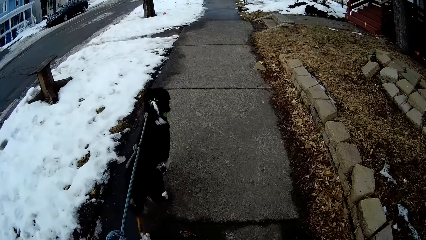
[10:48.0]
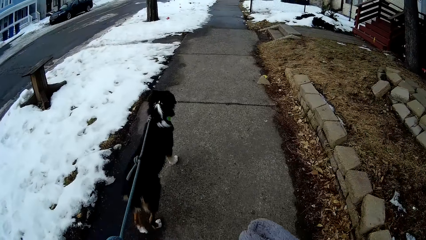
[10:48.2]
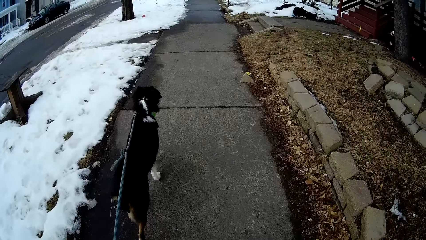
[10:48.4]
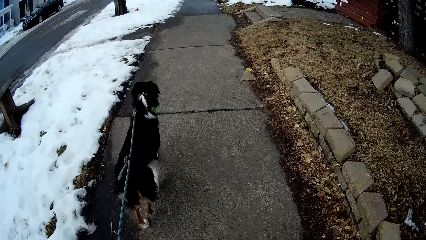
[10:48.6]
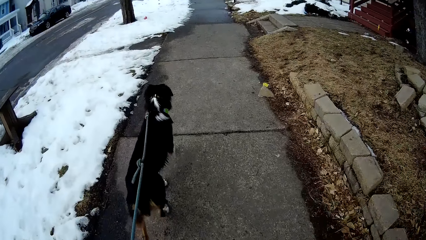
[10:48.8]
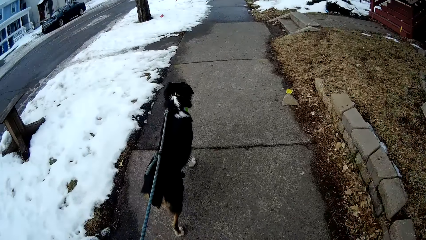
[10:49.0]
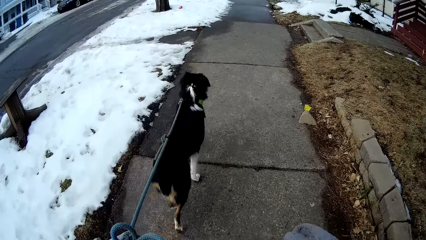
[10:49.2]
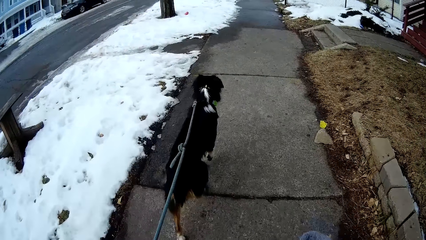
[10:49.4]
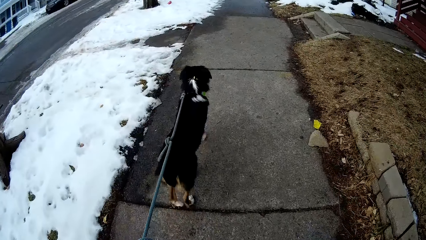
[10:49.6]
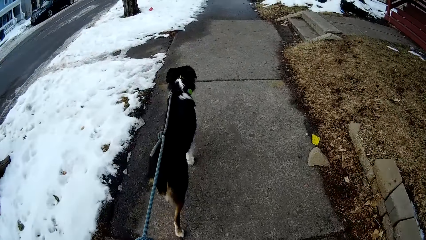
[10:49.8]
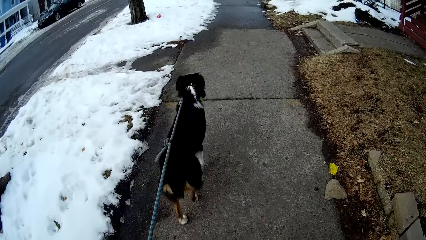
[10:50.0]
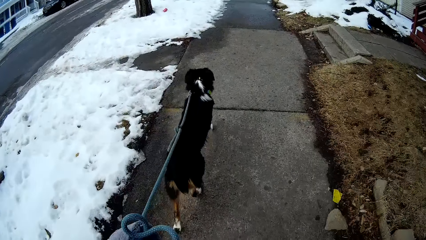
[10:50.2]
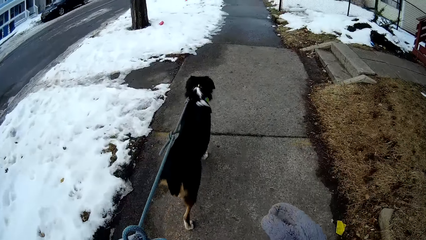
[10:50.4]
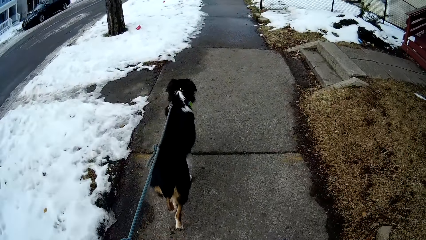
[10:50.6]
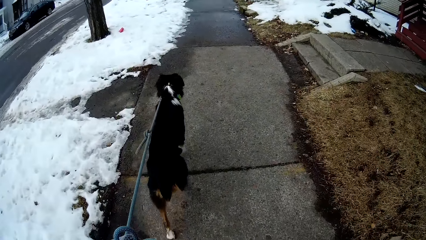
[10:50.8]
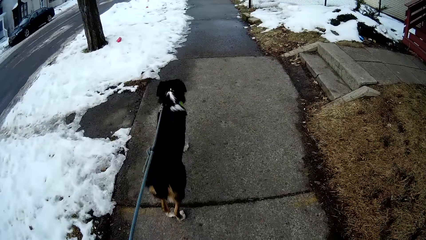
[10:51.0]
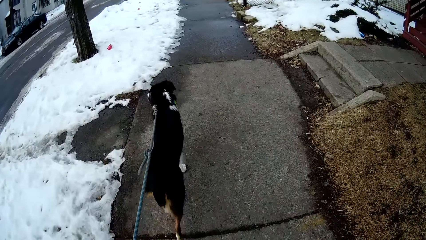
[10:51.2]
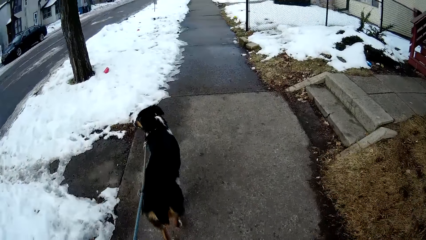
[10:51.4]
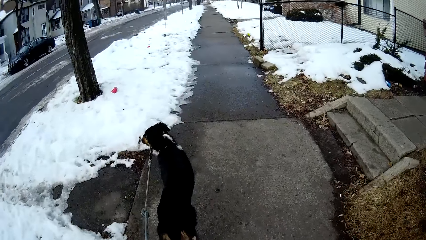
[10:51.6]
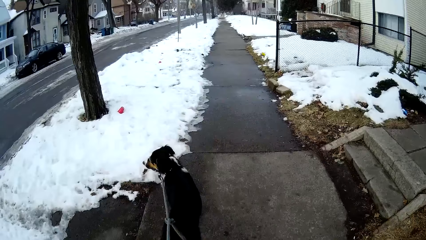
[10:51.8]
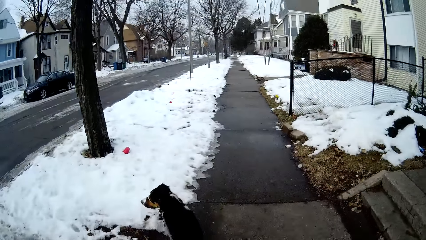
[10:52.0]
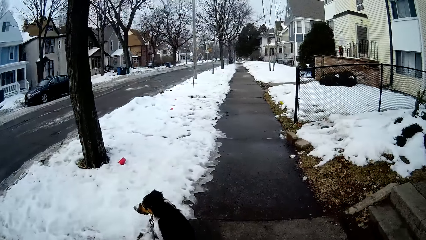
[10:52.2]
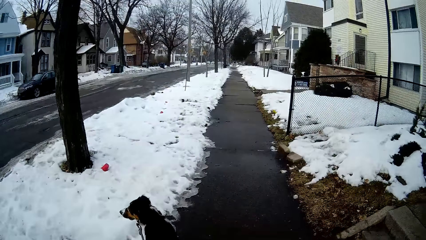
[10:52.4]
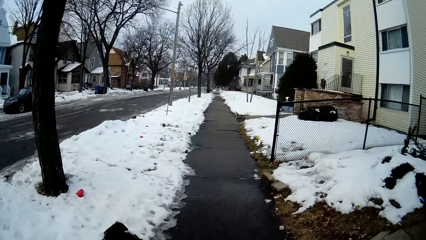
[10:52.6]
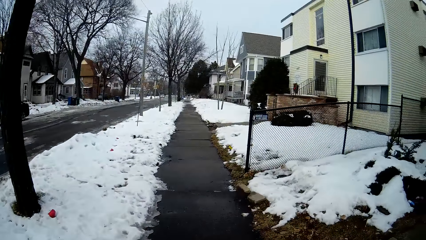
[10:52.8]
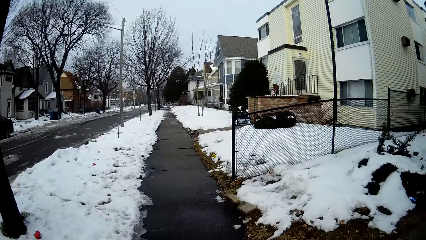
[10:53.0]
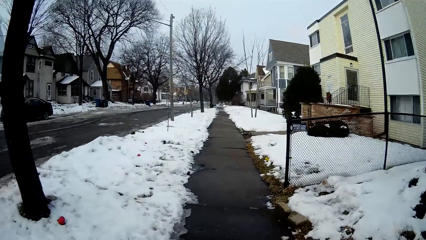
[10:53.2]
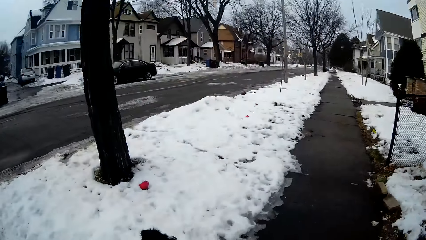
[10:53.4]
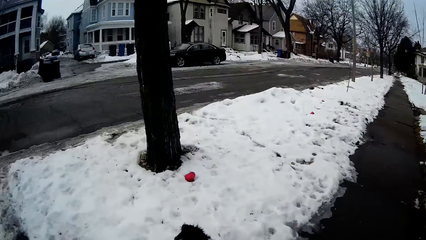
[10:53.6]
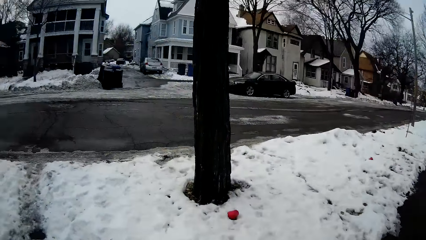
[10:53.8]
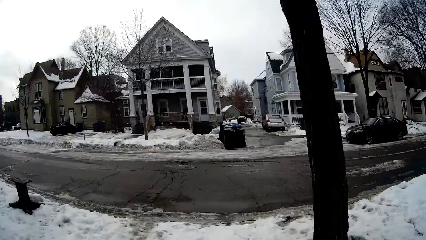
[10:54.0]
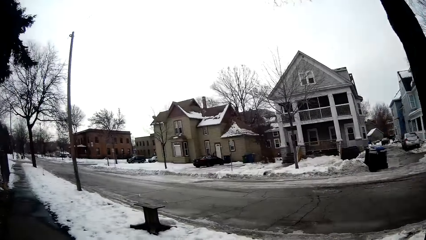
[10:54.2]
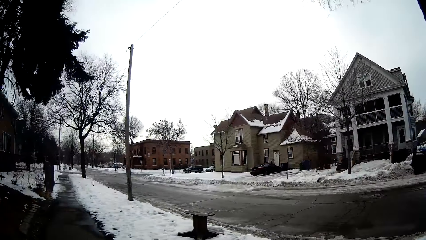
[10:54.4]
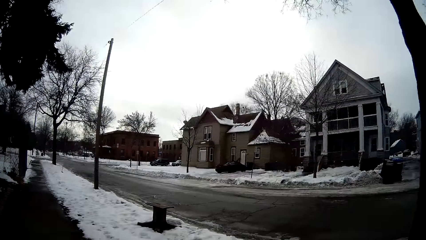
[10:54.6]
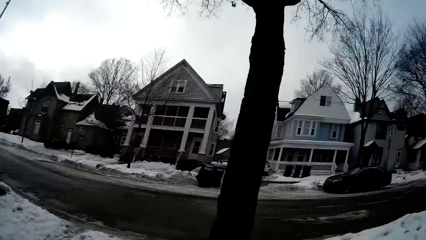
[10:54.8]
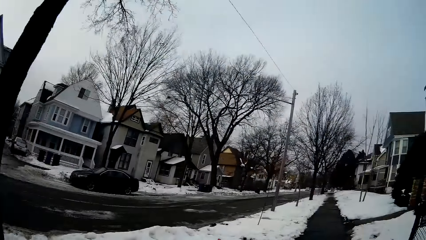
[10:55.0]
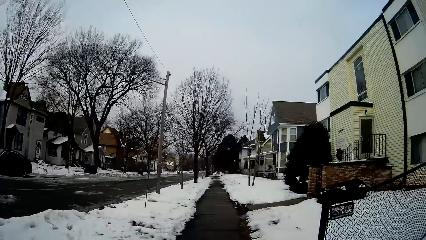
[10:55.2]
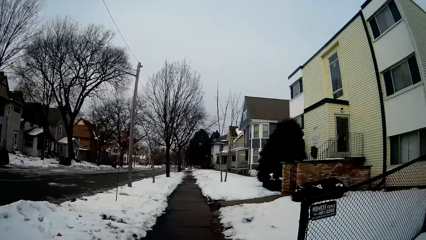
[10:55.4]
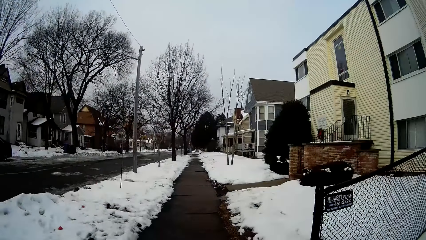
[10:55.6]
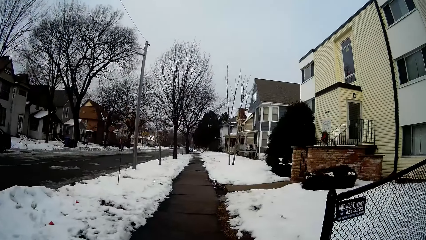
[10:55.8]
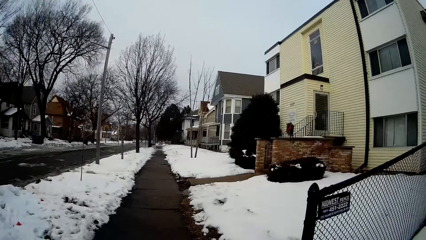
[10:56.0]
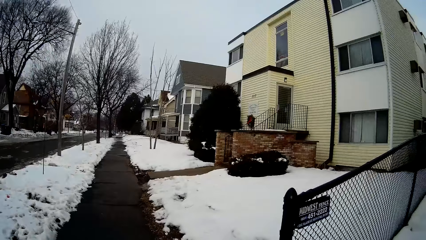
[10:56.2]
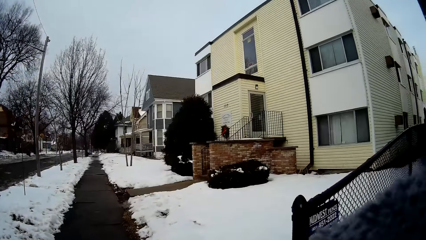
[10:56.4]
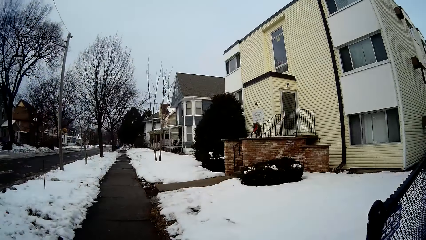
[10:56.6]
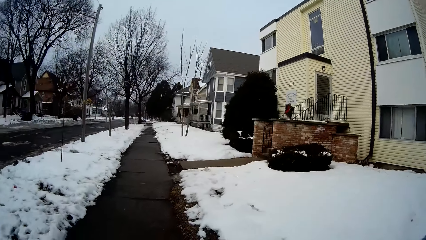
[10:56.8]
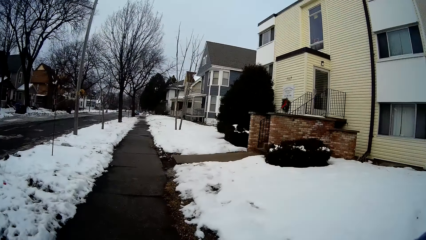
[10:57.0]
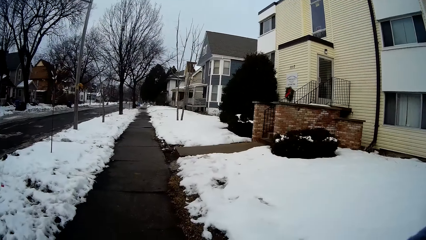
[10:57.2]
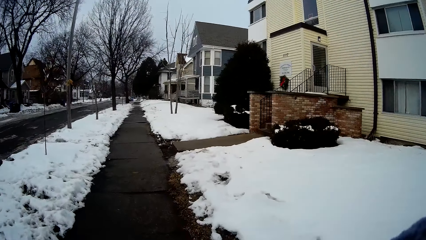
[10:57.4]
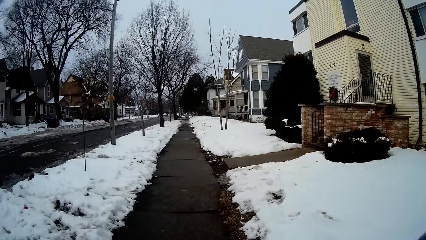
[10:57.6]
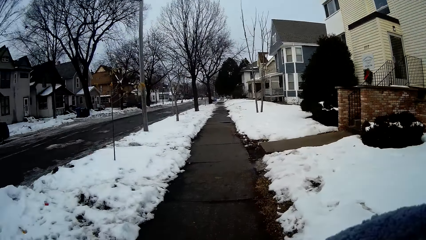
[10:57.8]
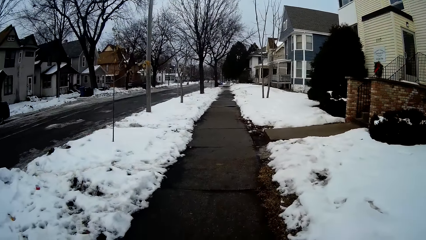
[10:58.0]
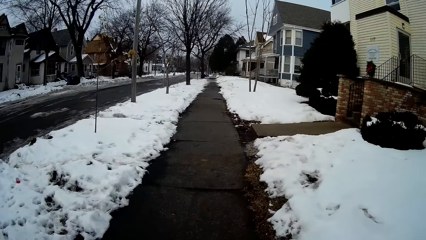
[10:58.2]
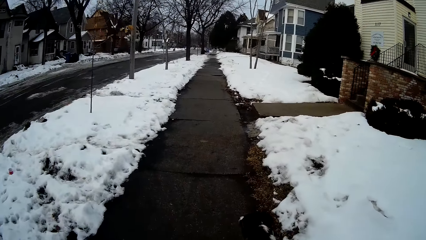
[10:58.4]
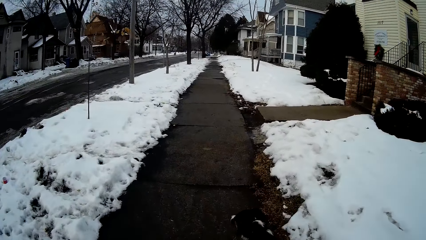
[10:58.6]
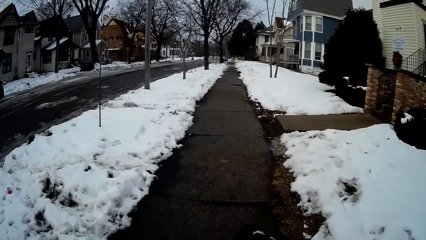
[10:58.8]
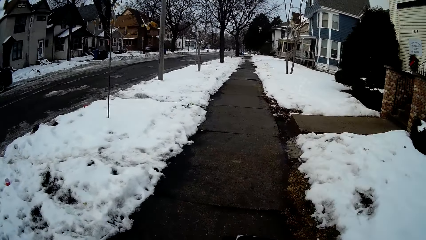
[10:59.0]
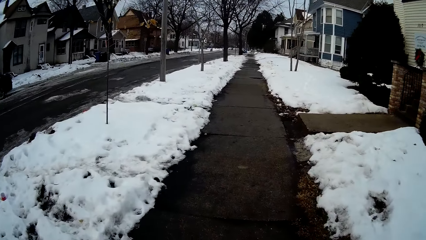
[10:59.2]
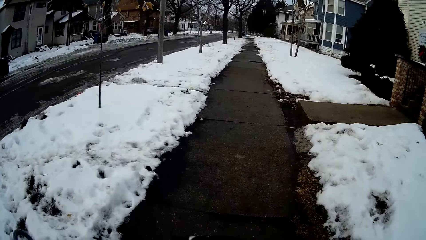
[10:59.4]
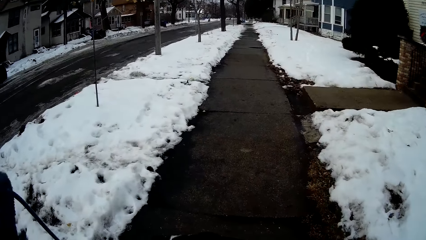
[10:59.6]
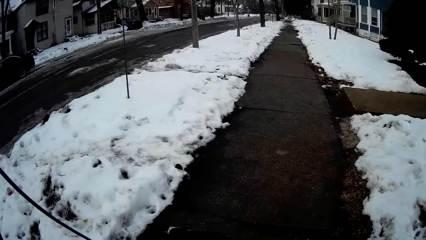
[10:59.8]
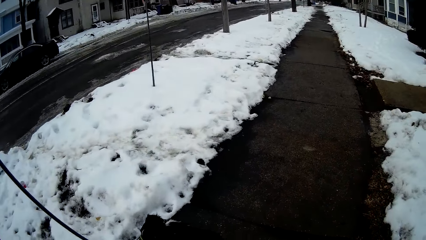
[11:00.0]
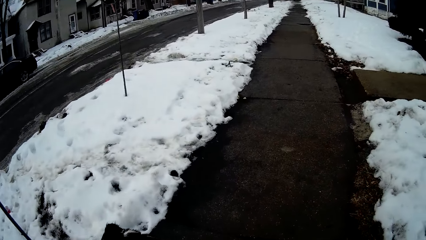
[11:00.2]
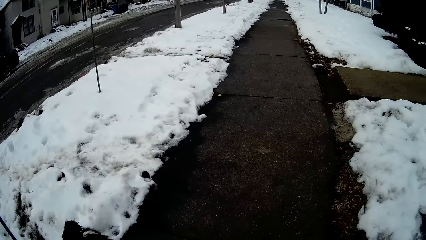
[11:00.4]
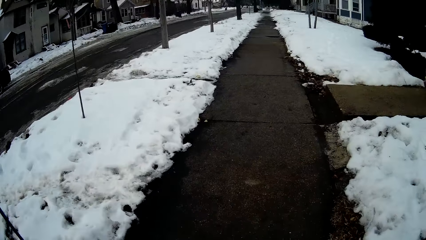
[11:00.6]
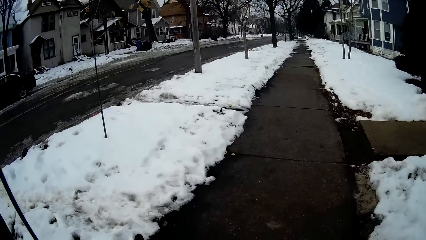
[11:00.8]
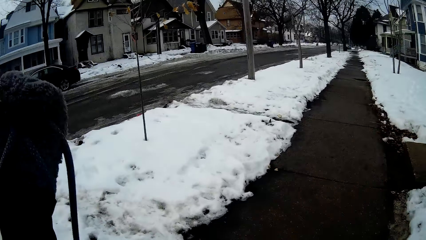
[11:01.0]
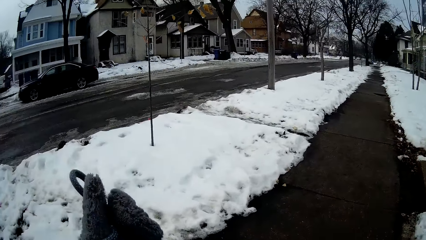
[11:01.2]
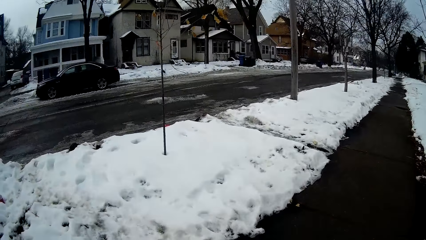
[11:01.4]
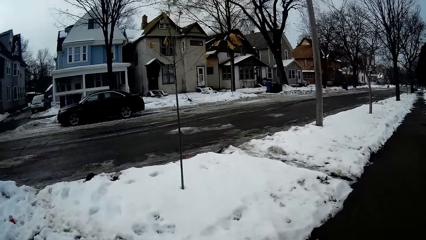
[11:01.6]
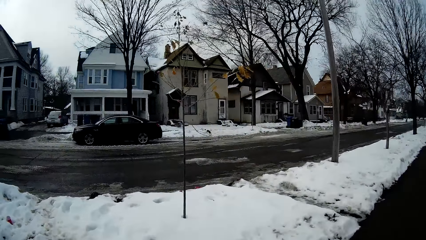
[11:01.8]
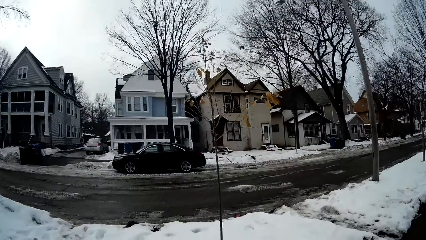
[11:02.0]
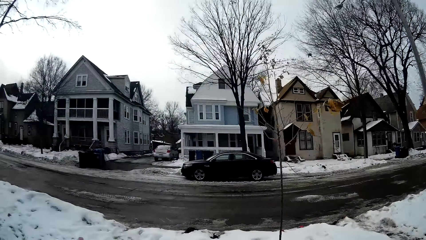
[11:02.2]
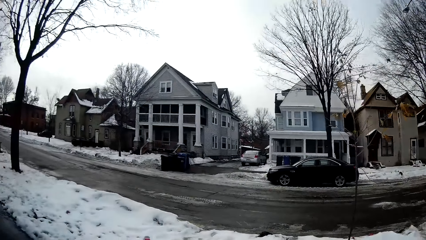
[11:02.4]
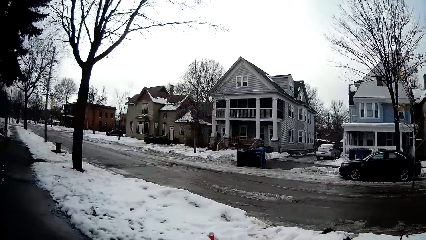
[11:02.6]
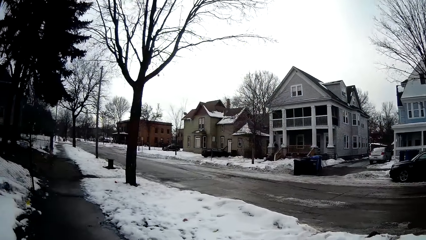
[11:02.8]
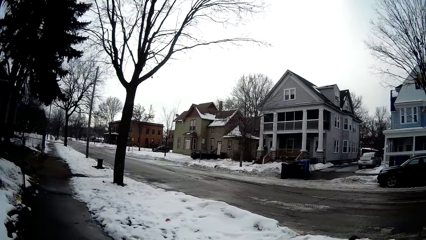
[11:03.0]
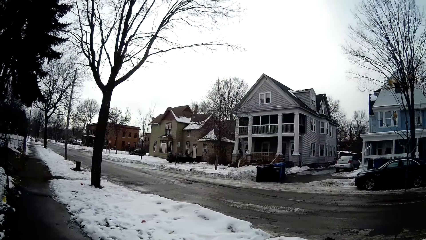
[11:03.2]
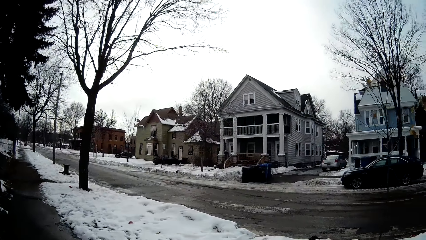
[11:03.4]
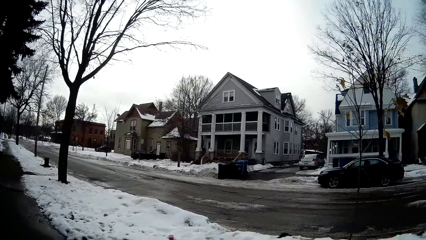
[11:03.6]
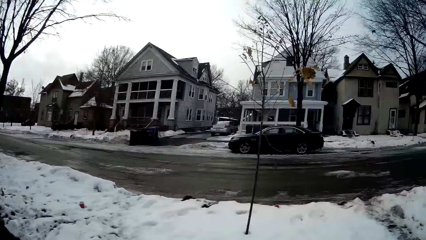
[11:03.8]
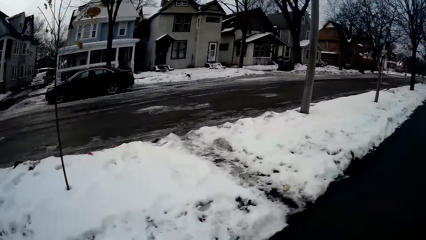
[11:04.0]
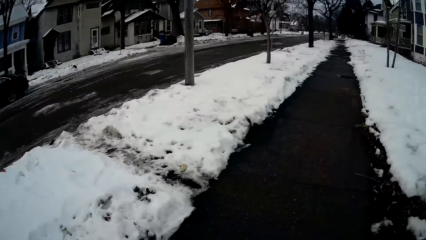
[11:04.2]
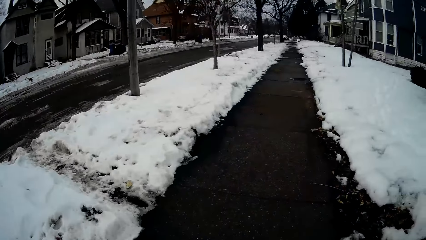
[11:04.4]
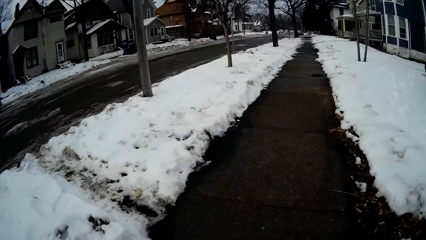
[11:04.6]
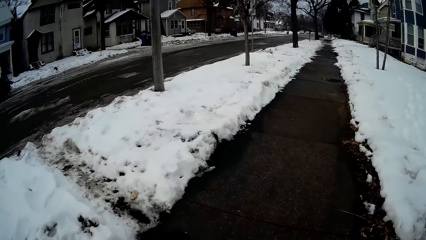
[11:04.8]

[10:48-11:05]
The camera wearer looks around. They walk along the sidewalk holding the dog. They lift the dog rope. They look around the area.
